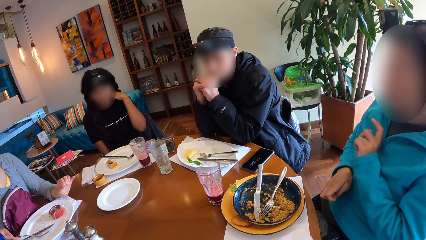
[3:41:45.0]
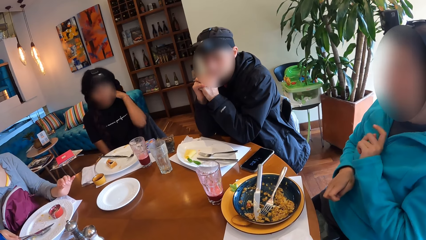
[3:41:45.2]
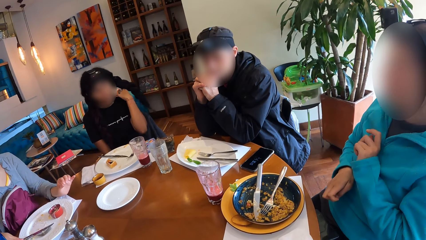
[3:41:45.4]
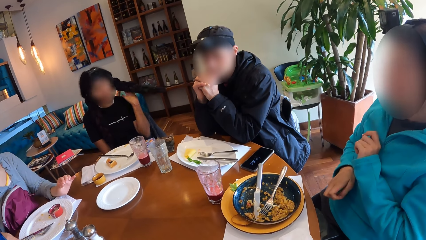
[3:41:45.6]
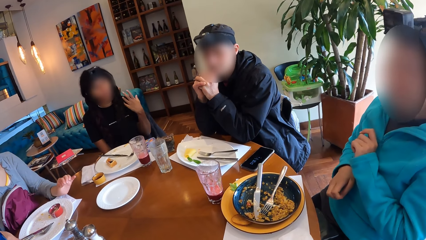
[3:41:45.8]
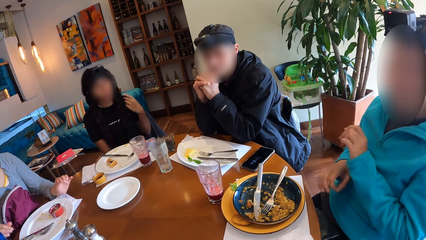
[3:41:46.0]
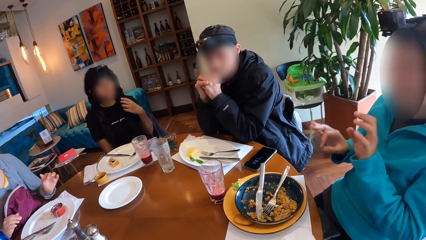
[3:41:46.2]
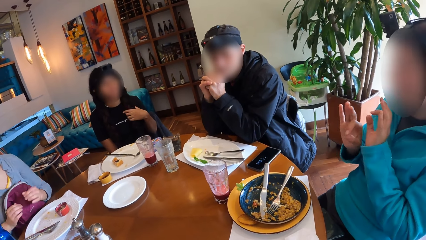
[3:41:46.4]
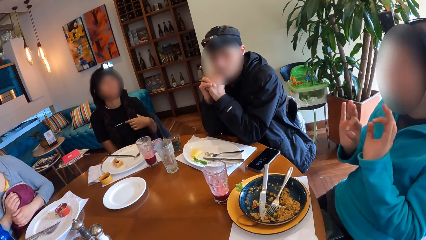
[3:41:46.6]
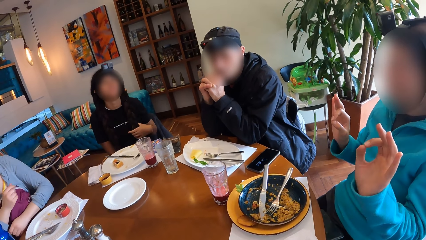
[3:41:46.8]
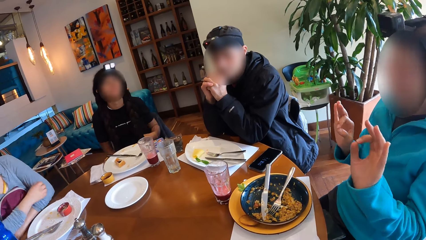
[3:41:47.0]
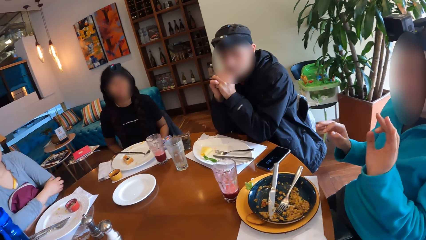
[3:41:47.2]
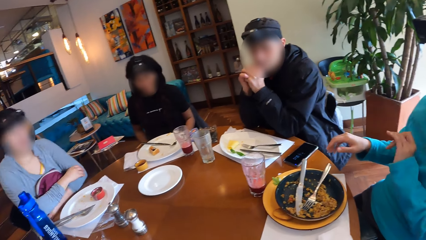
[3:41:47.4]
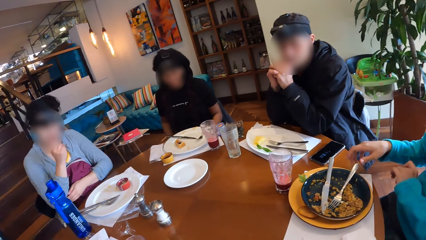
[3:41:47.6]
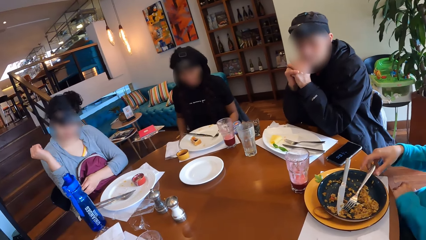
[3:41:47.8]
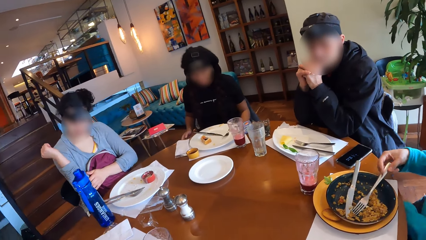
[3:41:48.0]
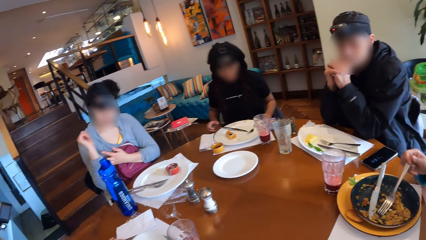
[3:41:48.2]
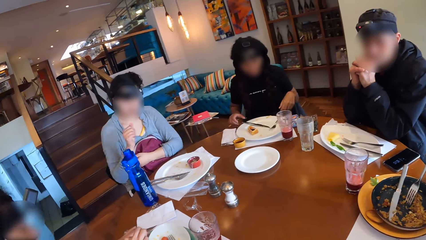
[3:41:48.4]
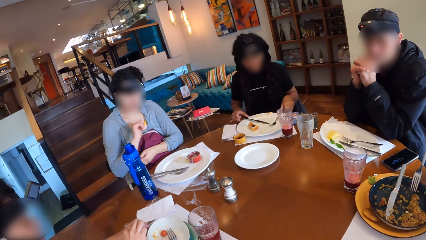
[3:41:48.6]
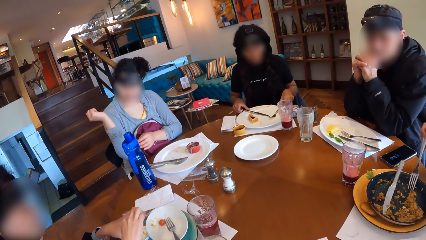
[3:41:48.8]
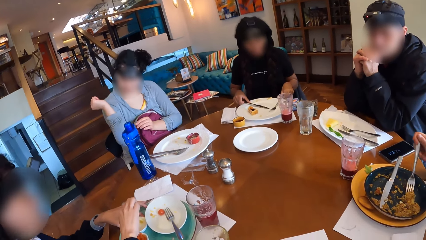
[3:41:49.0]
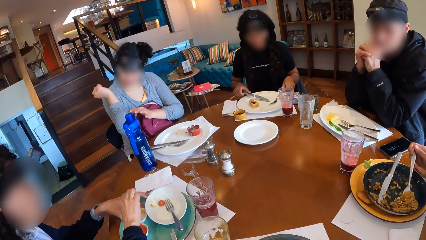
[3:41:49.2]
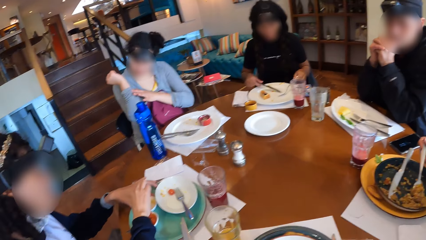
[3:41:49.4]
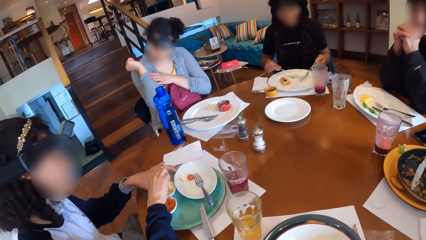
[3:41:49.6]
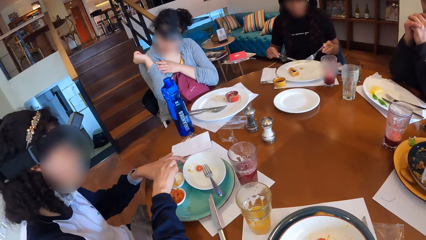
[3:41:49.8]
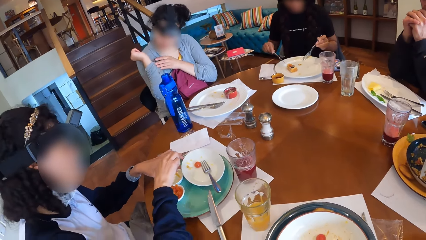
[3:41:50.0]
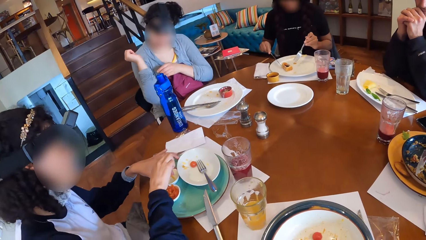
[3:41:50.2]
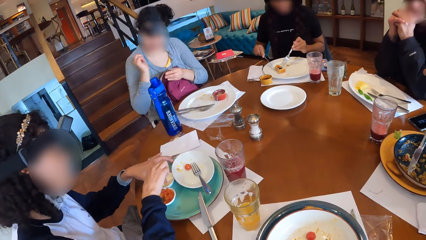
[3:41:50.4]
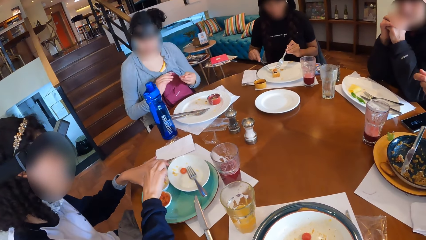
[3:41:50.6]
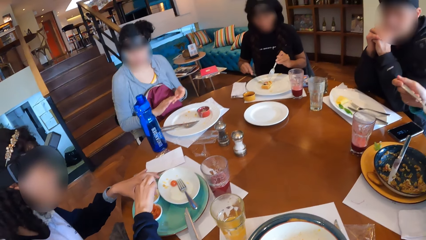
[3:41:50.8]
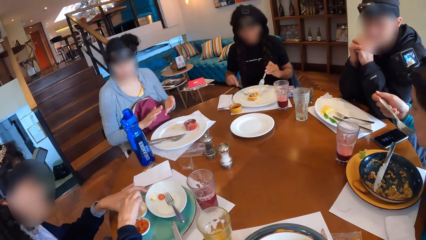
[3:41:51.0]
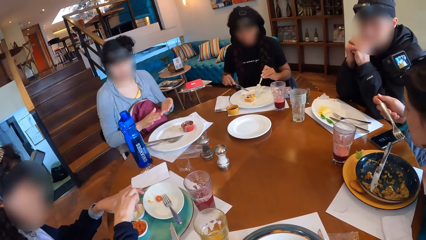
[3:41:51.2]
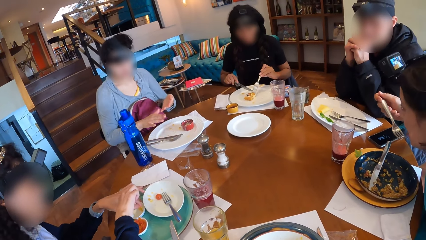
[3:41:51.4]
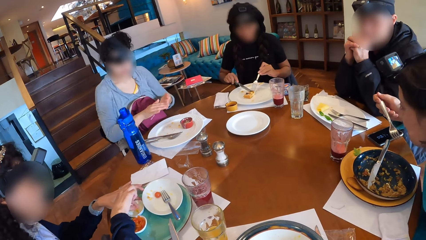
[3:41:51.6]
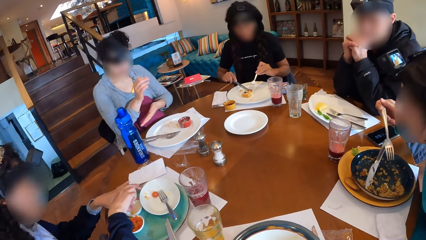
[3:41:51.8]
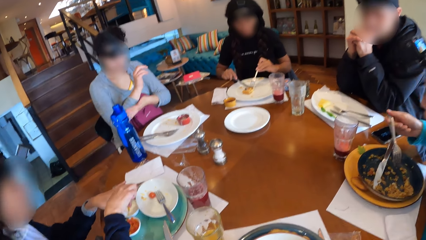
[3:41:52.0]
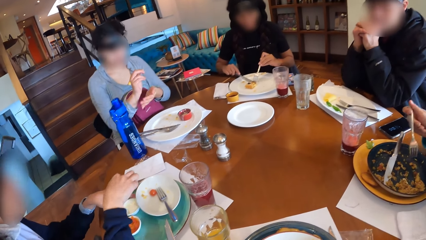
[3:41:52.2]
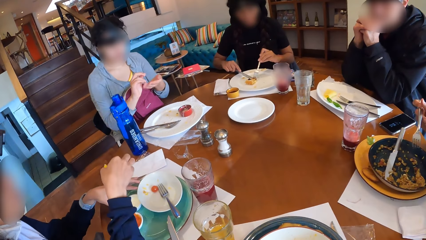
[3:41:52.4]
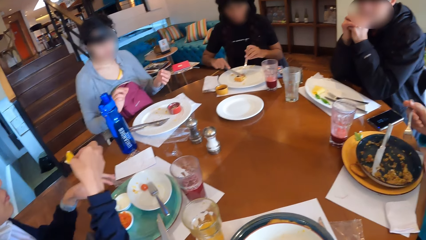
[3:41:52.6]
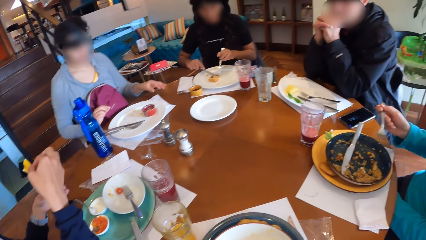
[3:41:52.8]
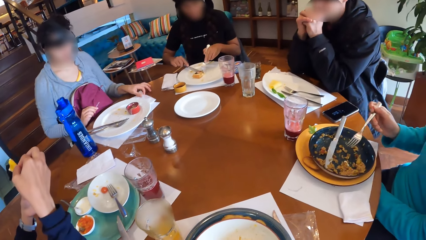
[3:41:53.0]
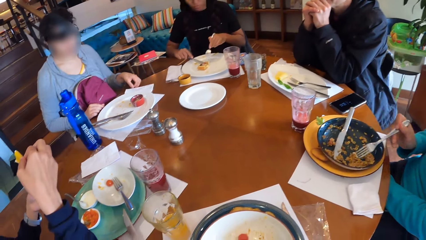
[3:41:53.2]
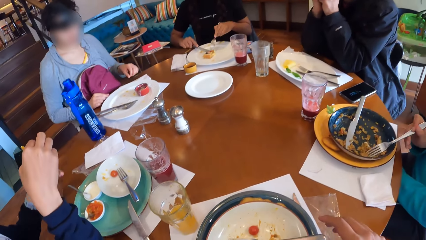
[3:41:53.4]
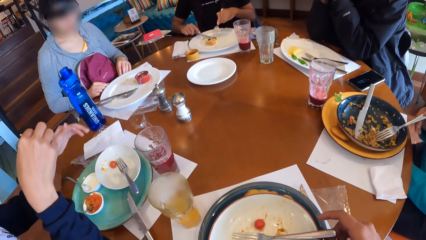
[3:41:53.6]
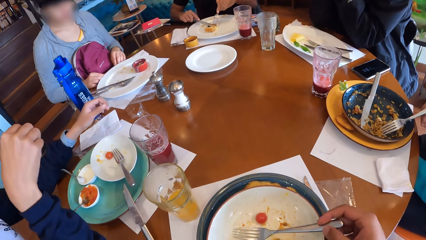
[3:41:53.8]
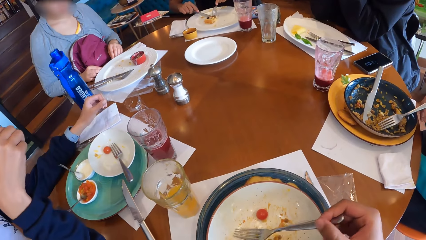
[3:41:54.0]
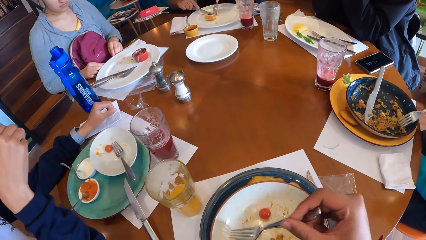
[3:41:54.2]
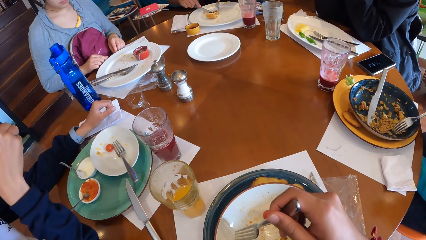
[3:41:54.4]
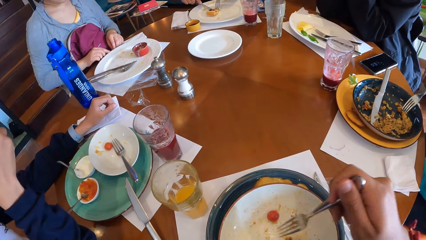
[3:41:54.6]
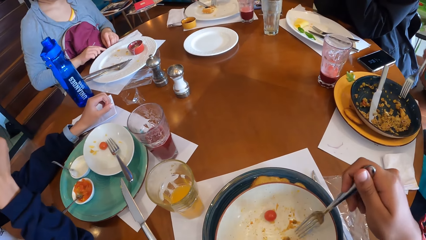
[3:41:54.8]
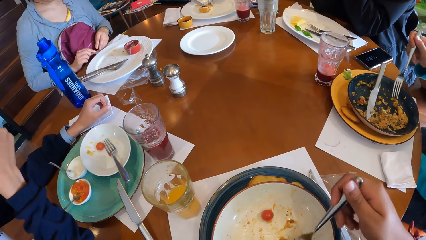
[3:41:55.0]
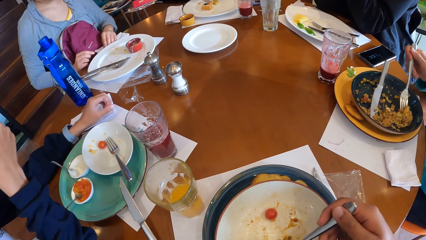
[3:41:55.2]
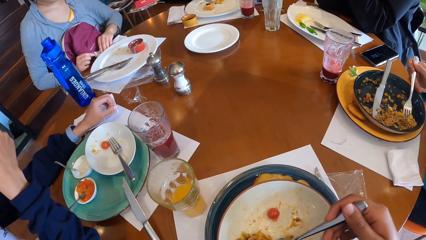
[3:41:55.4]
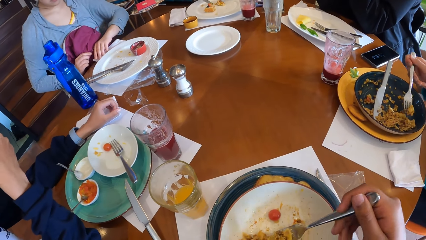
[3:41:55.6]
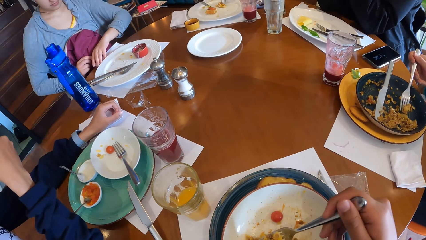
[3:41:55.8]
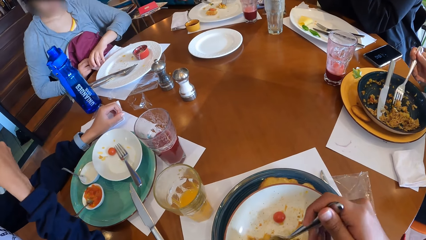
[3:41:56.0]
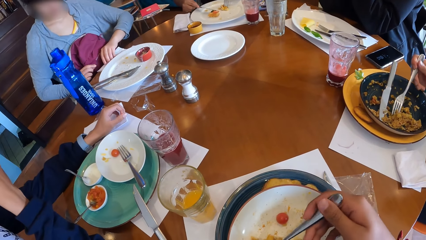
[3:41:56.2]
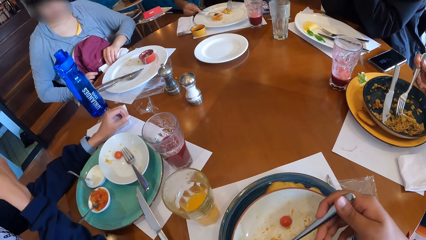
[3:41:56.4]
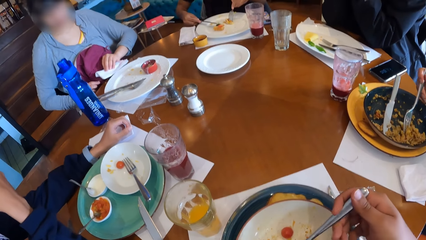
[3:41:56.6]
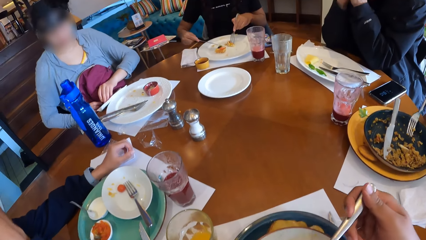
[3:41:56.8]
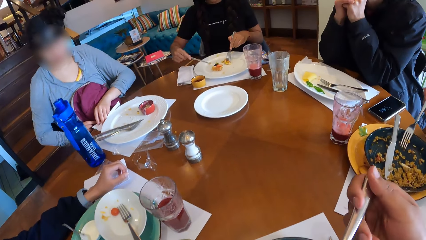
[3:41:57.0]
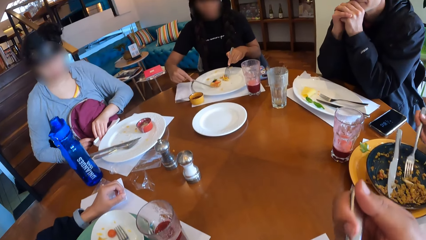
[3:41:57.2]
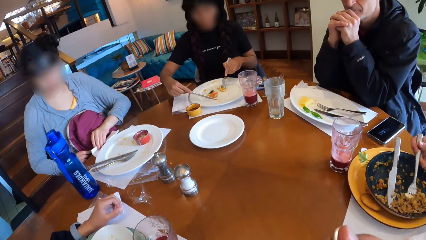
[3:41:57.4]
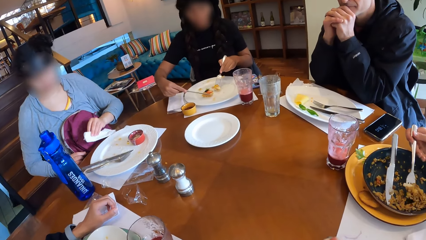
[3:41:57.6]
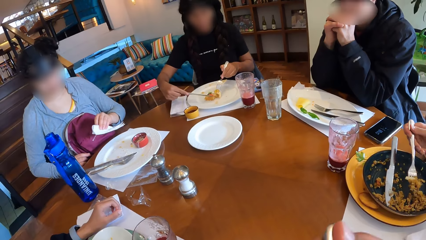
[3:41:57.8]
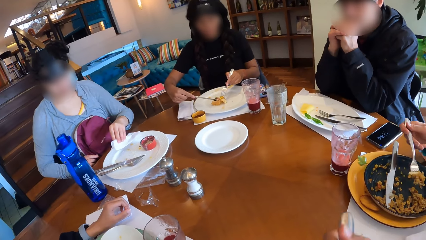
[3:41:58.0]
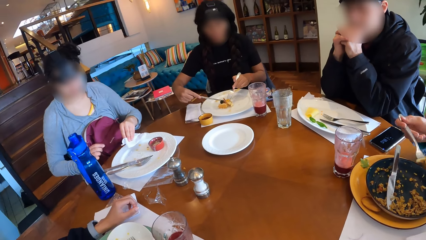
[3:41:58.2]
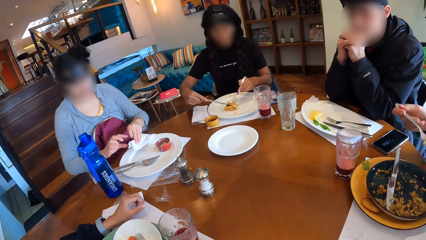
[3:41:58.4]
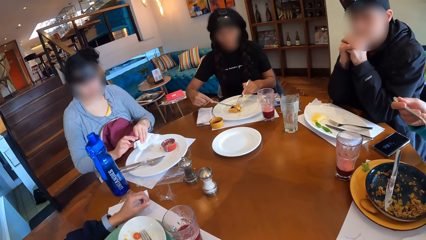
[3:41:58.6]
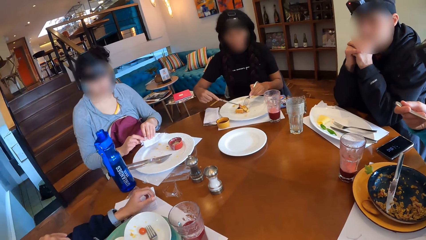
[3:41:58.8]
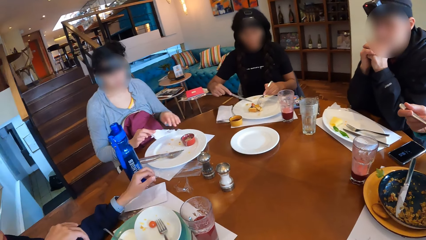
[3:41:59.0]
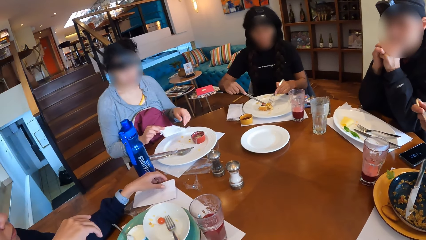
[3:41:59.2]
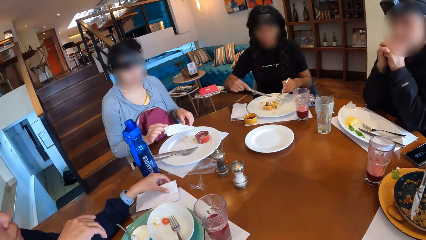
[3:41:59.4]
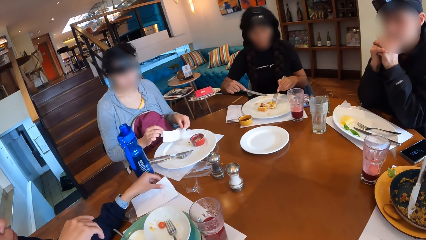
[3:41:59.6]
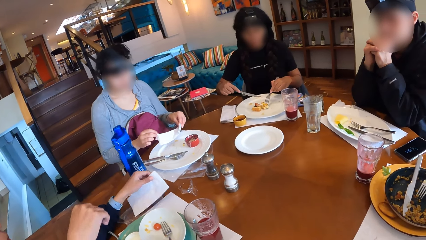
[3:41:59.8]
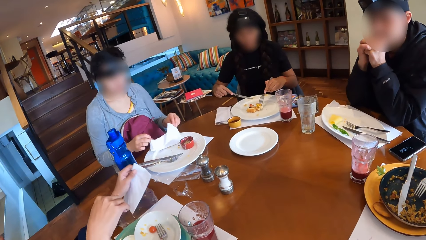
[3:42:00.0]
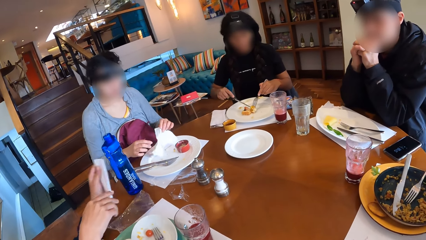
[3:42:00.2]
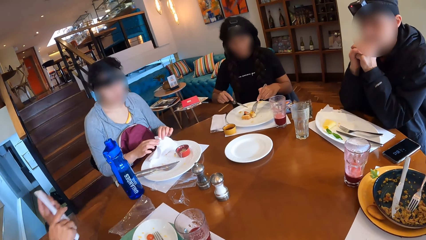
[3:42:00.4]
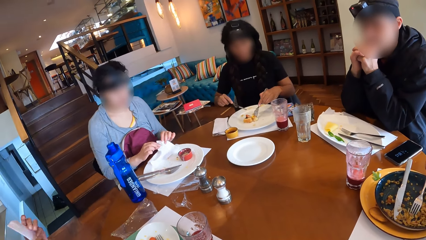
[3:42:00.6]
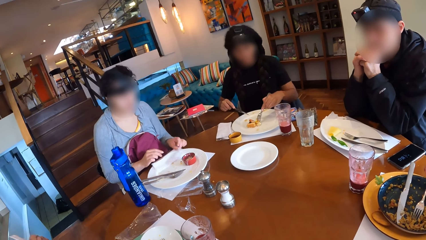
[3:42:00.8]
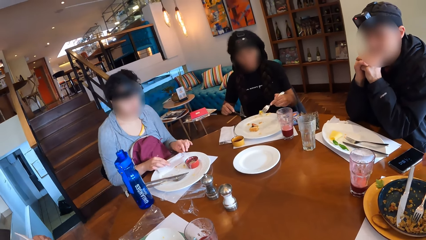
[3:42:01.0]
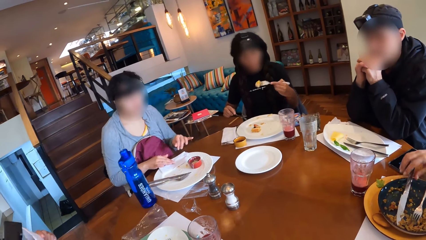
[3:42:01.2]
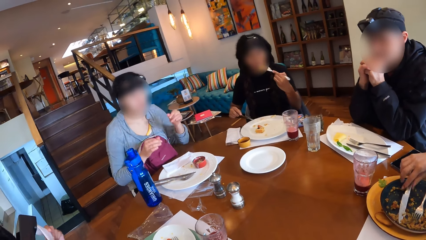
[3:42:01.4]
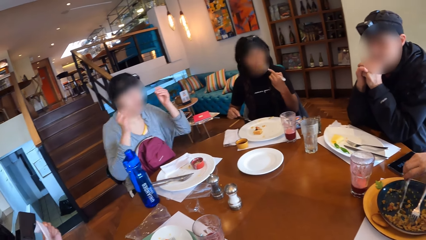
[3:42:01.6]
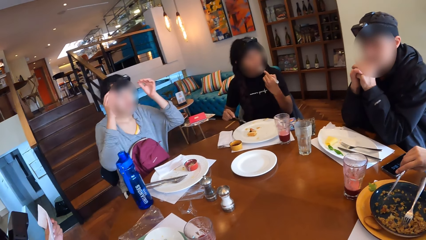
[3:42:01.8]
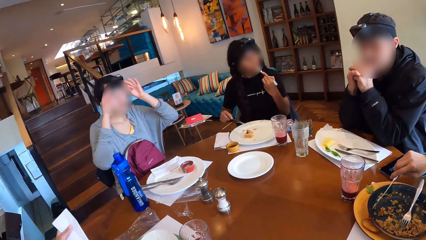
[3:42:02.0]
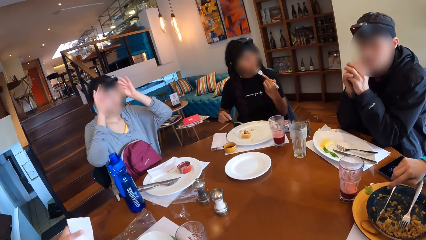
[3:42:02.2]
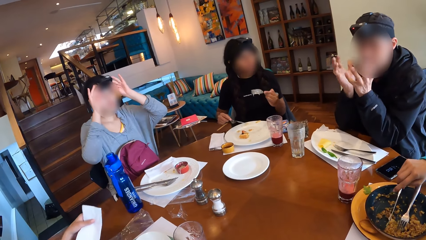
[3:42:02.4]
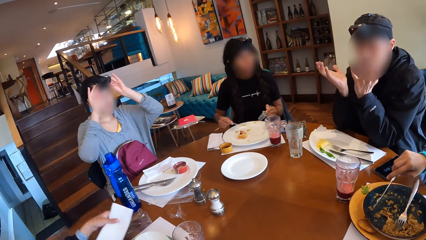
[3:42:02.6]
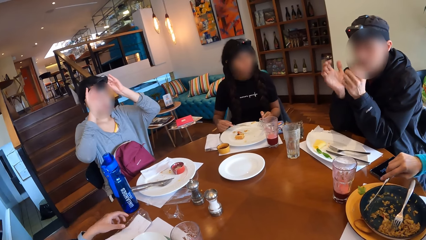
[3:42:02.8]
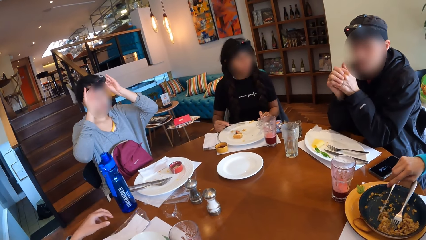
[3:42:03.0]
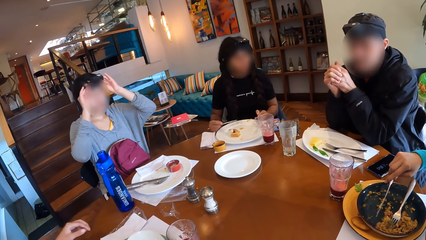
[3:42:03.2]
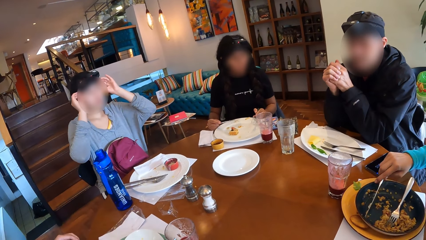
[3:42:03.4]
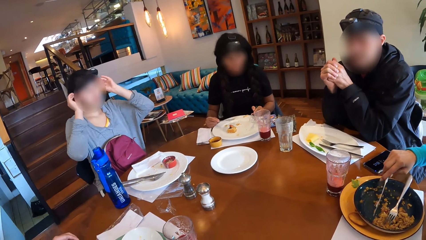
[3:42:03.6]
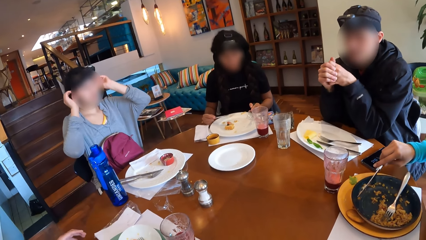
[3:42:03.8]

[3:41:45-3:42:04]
The woman drops the fork in the plate on the table with her right hand. The man picks up the fork from the plate with his right hand and takes Chinese fried rice from the plate on the table with the fork in his right hand. Another woman stirs the cheese sauce with the plantain chip in her right hand. A third woman takes the knife from the plate with her right hand and takes the fork from the plate with her left hand. The man moves the Chinese fried rice in the plate on the table with the fork in his right hand. The camera wearer eats food. The first woman adjusts a serviette on the table with her hands. The man takes the Chinese fried rice from the plate on the table with the fork in his right hand and drops the fork in his right hand into the plate on the table. The third woman takes waffles from the plate with the fork in her left hand. The man picks up a knife from the plate on the table with his right hand. The third woman puts the waffles into her mouth with the fork in her left hand. The man moves the Chinese fried rice in the plate on the table with the knife in his right hand. The second woman drops a serviette on the table with her left hand.
